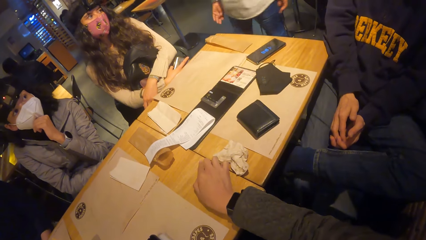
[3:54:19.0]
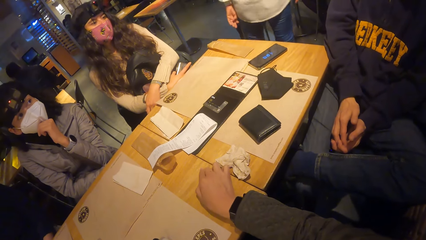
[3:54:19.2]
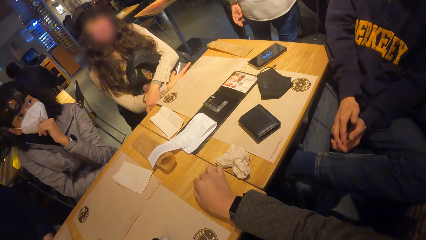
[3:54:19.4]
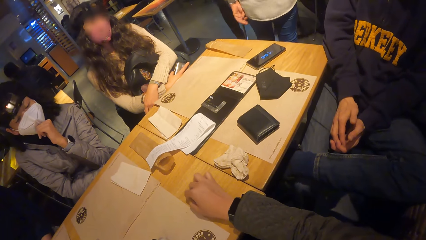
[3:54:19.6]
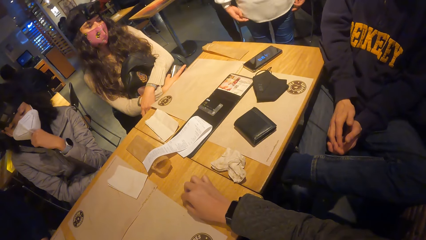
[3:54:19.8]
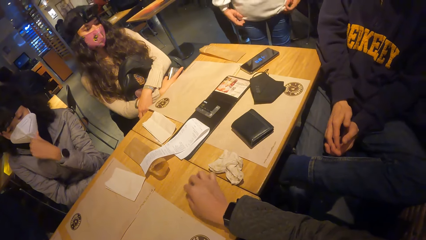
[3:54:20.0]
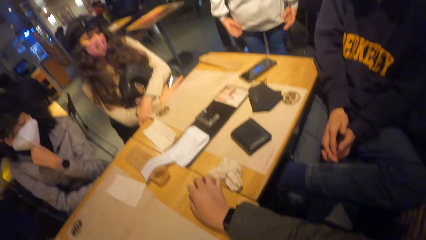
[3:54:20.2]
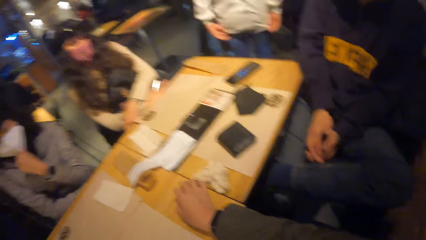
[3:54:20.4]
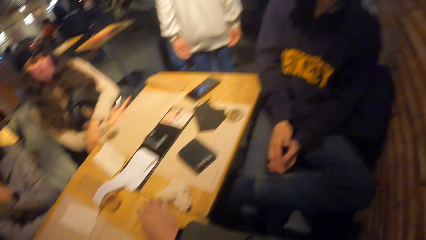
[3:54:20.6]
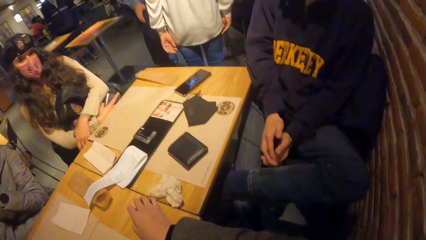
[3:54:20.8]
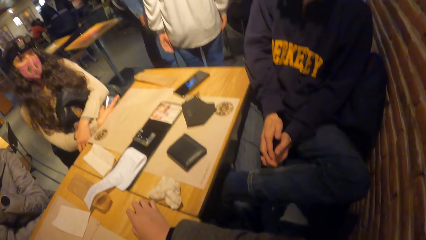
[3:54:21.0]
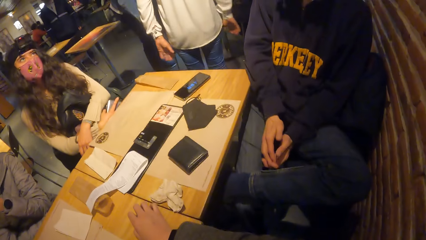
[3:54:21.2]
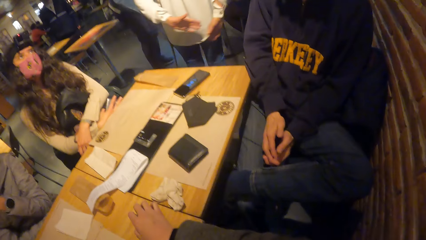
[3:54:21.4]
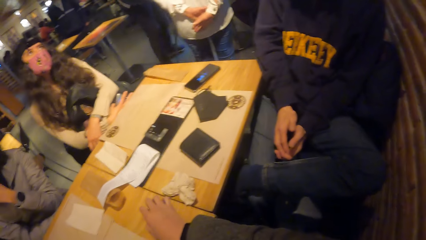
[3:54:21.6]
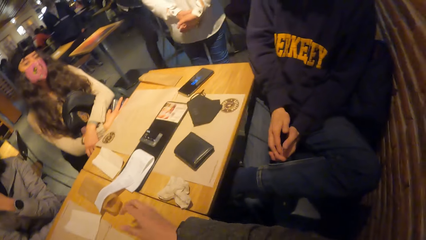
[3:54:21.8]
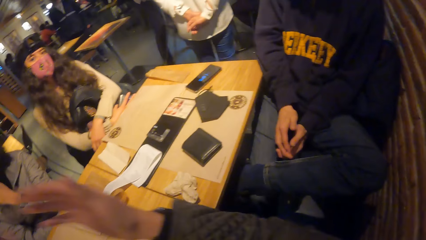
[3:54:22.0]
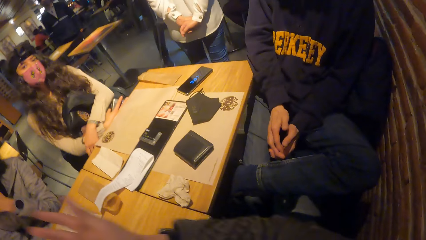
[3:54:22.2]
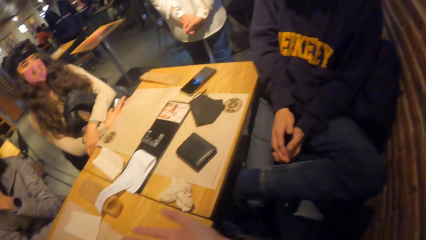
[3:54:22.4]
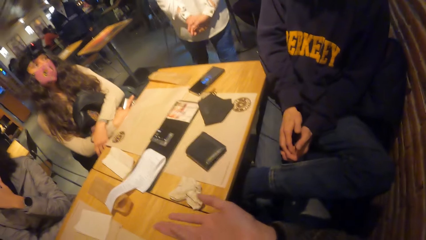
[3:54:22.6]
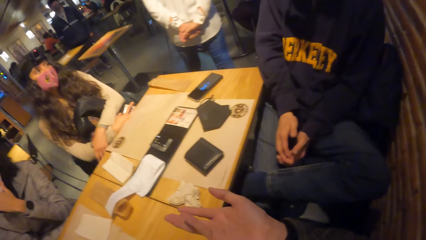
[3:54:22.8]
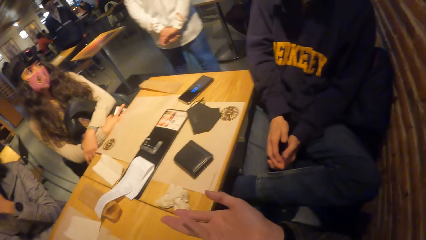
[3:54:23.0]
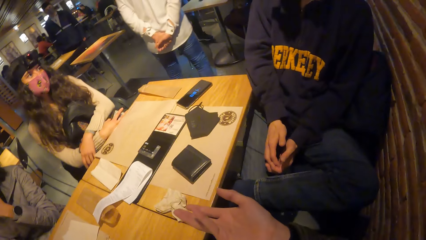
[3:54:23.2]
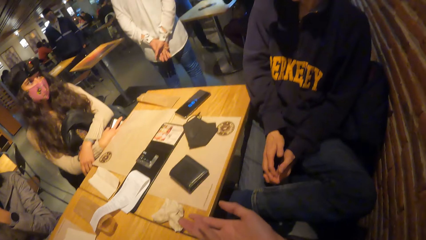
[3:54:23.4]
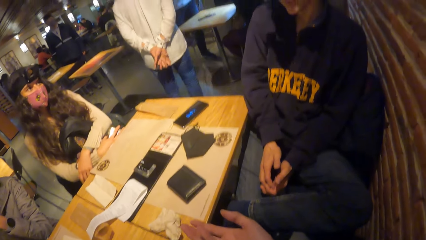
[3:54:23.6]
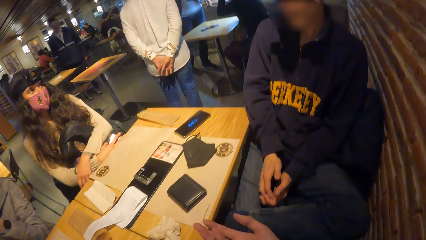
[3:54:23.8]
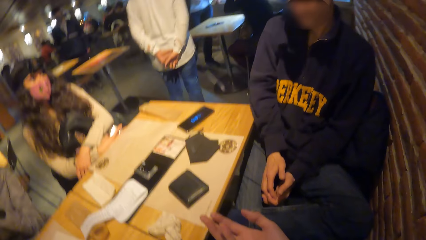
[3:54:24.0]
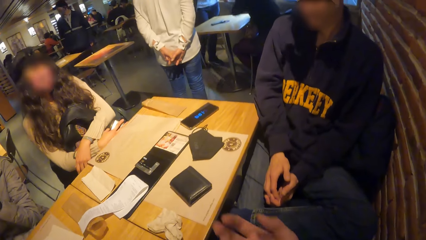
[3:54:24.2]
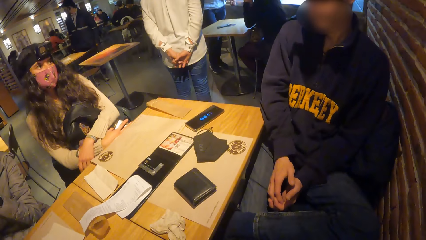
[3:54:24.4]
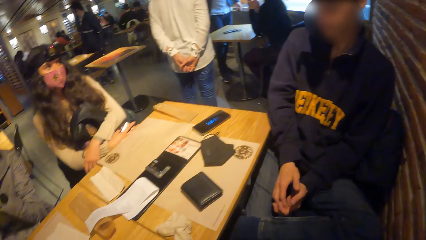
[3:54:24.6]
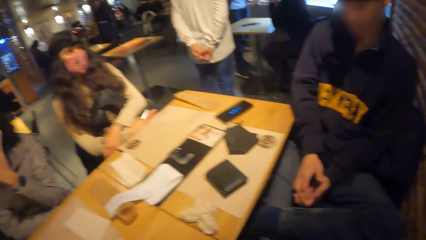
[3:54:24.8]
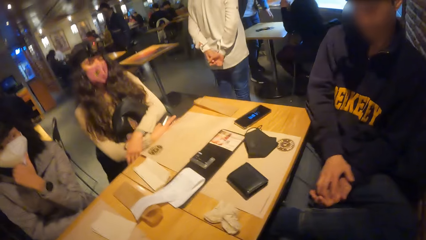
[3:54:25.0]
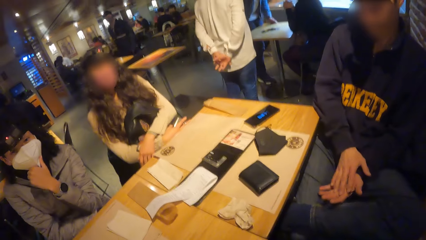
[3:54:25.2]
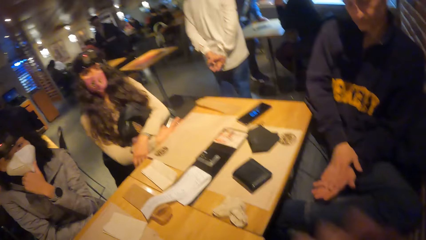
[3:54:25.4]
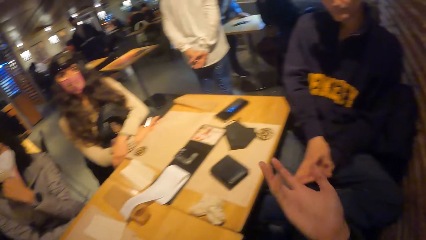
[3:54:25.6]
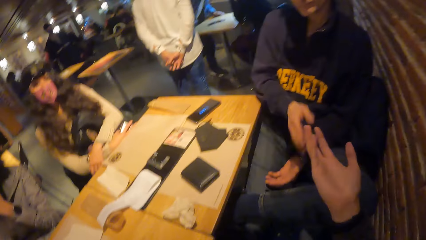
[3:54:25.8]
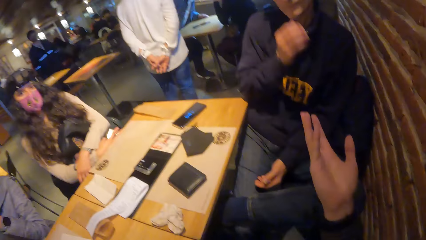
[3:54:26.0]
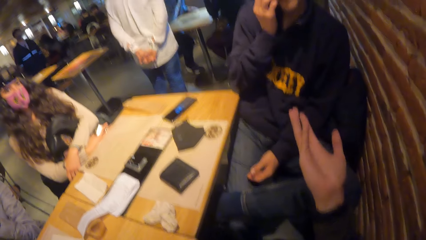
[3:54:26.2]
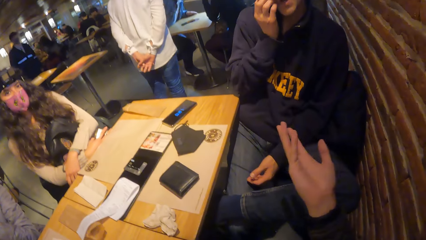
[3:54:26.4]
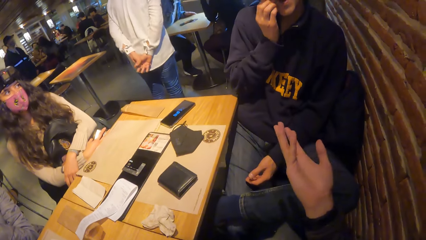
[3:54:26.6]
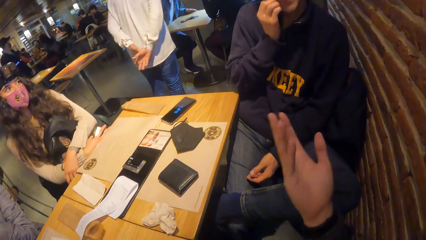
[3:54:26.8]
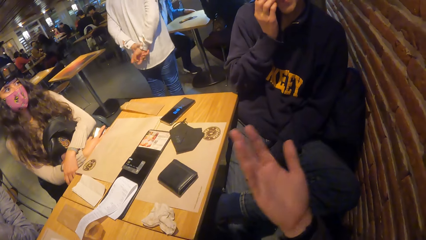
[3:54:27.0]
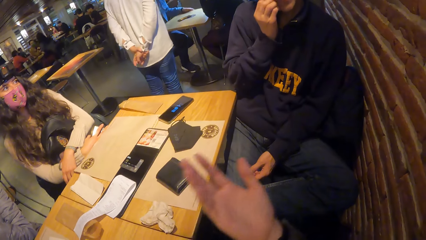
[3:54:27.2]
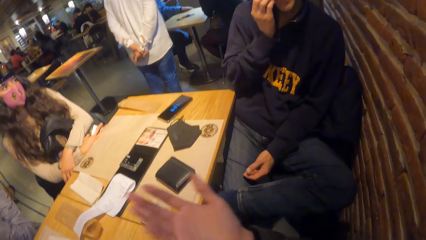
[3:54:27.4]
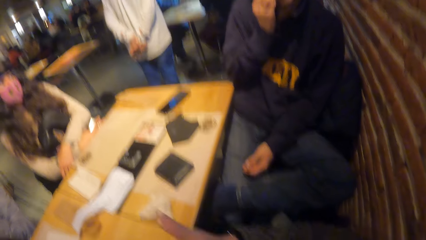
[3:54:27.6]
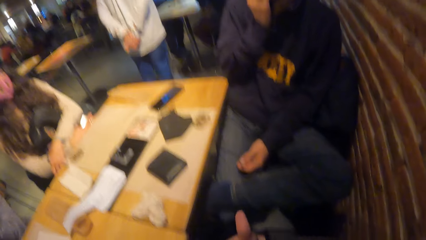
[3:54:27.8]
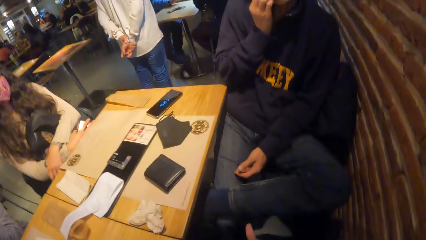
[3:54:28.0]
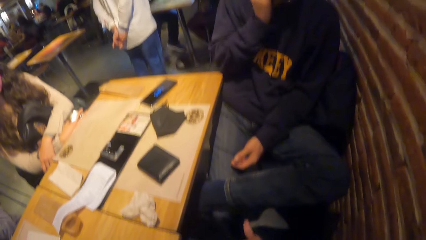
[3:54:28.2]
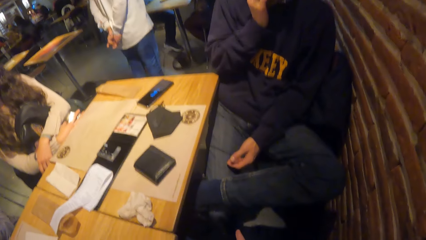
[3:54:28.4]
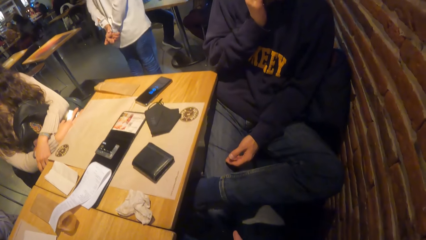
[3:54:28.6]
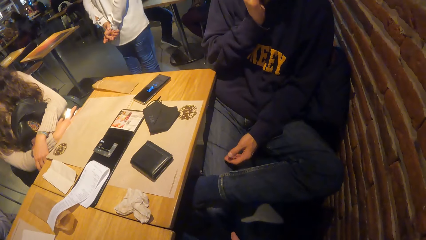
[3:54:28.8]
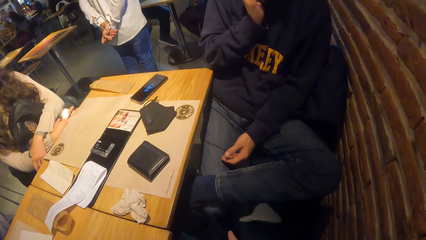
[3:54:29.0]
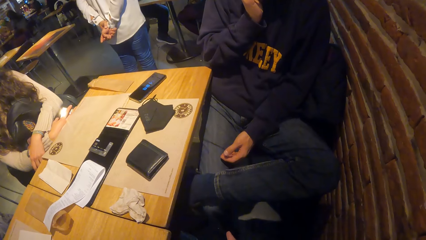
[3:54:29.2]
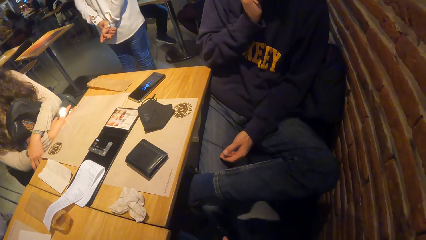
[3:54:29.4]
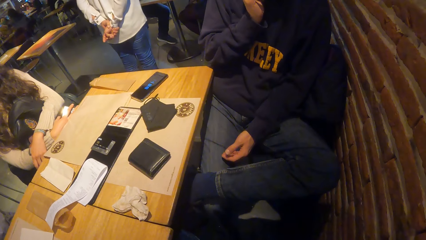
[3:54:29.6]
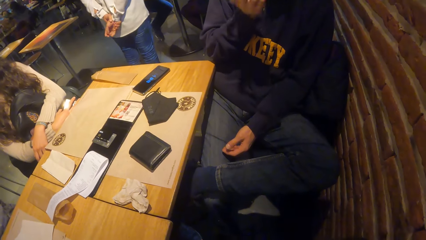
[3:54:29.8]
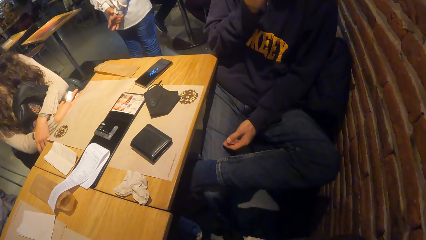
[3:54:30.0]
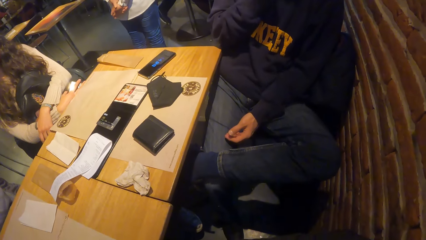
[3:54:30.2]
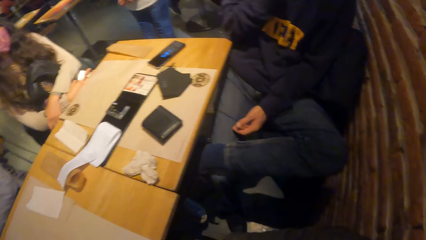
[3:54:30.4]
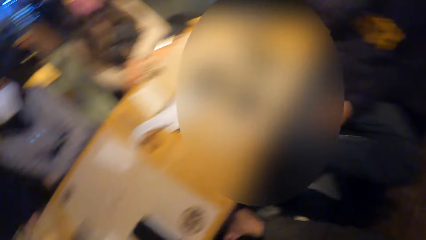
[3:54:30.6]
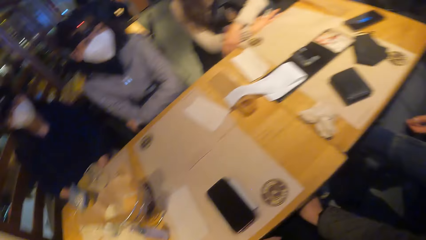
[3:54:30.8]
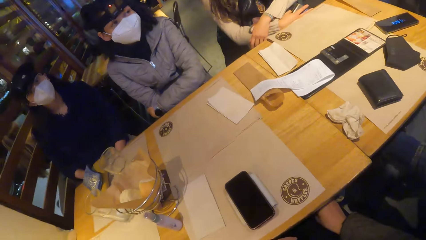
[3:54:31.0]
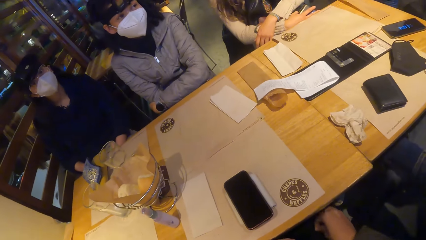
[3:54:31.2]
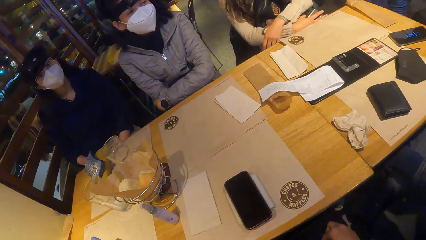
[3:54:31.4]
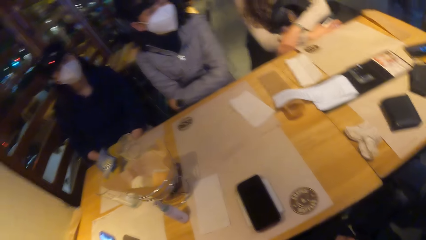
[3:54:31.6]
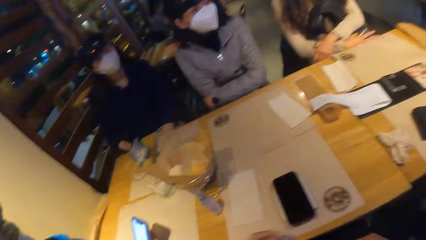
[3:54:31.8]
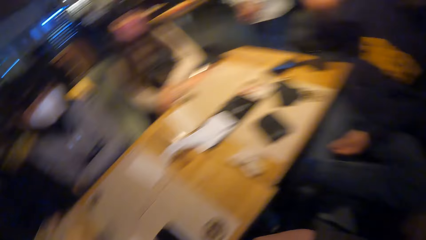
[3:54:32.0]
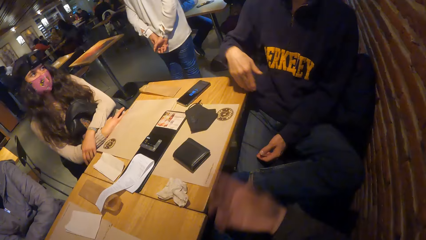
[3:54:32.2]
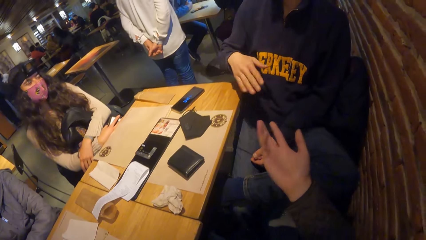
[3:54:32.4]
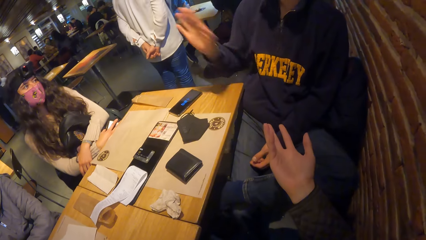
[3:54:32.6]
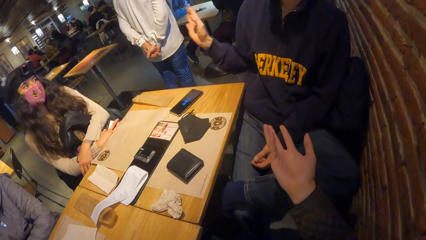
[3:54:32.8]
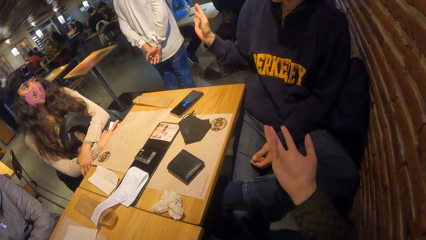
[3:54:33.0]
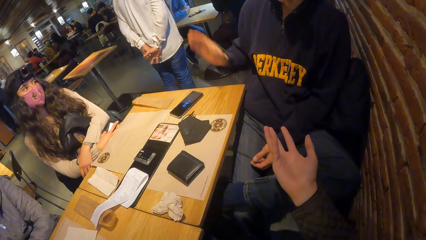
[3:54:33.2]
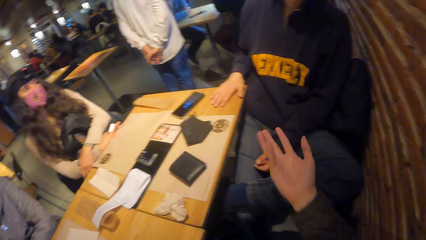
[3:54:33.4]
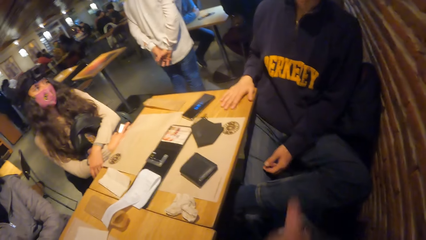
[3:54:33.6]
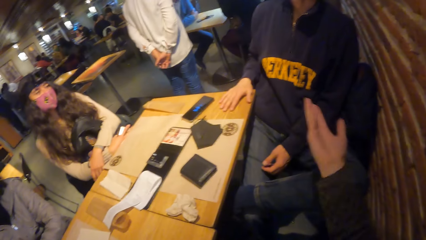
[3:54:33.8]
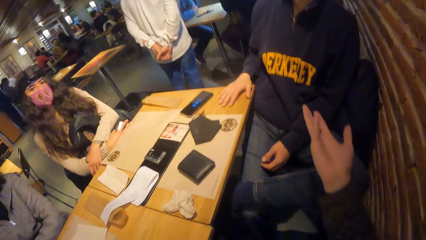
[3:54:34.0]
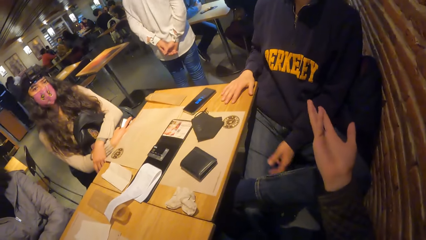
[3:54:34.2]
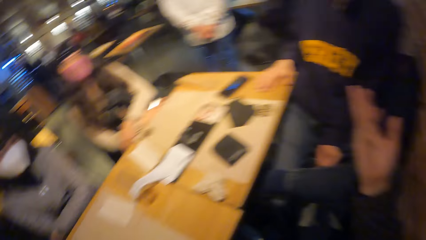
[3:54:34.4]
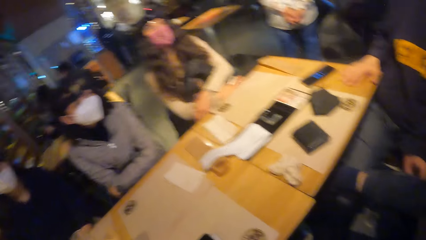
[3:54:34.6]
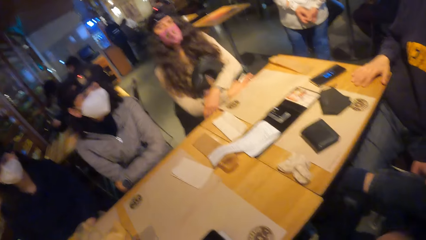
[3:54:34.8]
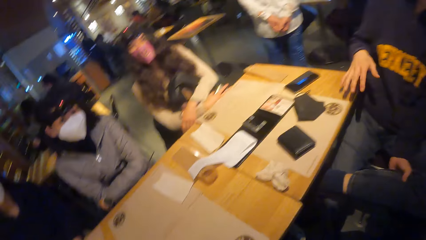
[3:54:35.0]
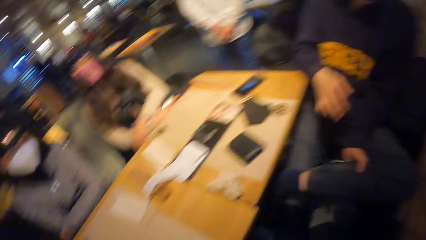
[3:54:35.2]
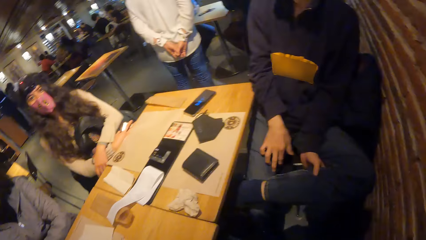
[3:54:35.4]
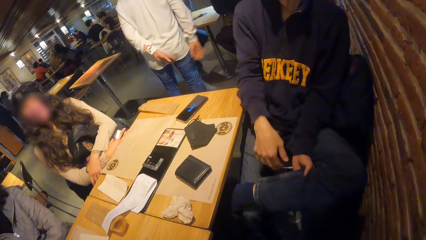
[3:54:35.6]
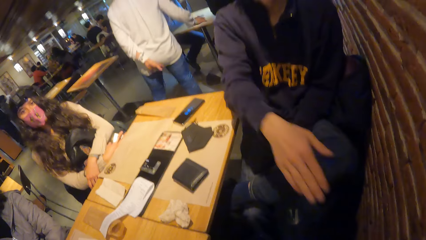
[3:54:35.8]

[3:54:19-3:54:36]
The camera wearer makes gestures with her right hand. She interacts with a man. The man scratches his jaw with his right hand. The man makes gestures with his right hand. The man places his right hand on a table.
